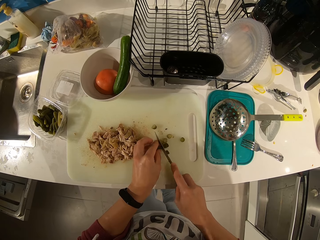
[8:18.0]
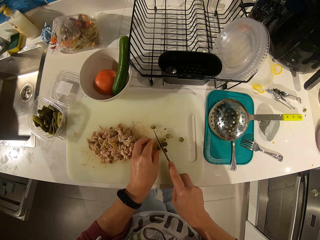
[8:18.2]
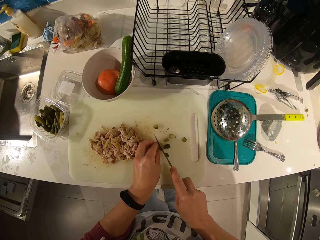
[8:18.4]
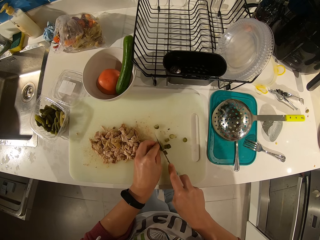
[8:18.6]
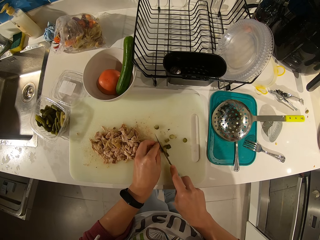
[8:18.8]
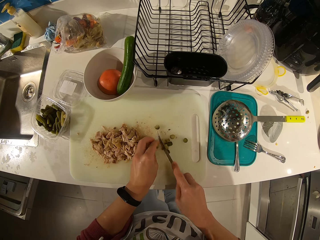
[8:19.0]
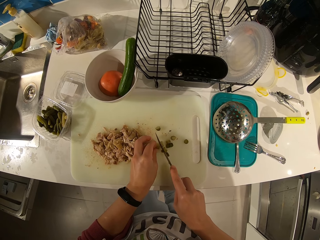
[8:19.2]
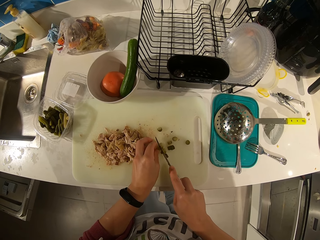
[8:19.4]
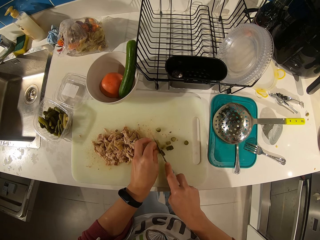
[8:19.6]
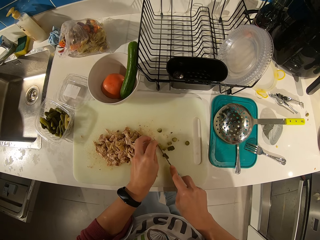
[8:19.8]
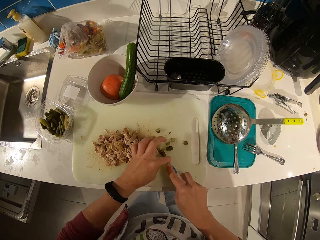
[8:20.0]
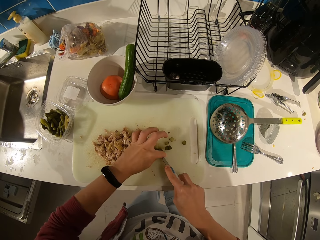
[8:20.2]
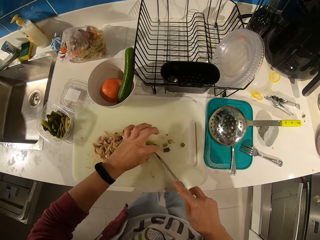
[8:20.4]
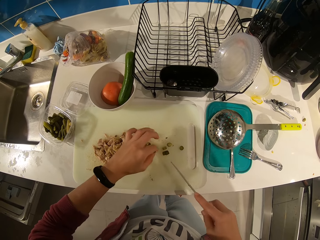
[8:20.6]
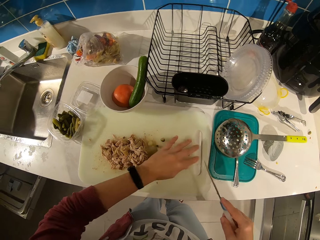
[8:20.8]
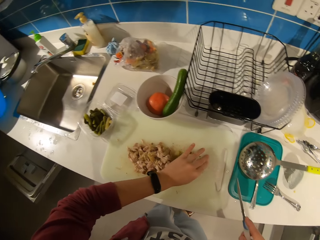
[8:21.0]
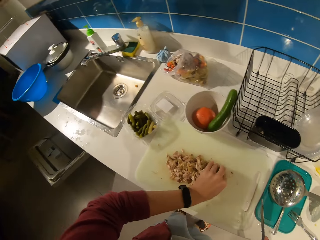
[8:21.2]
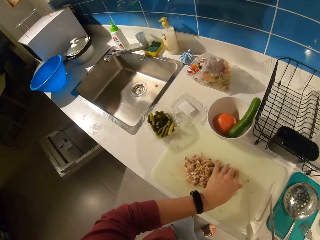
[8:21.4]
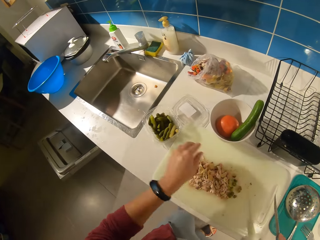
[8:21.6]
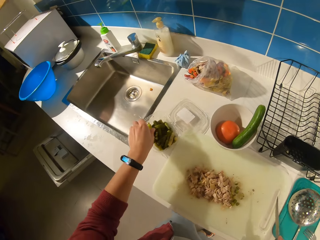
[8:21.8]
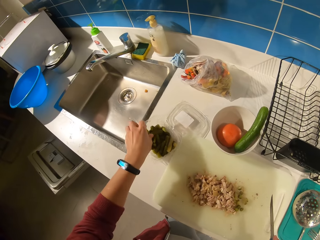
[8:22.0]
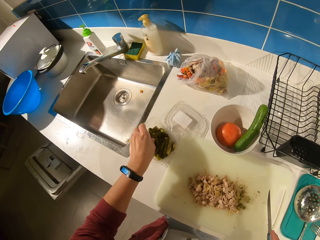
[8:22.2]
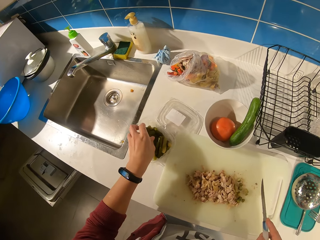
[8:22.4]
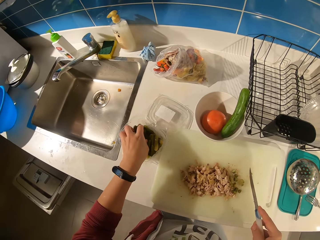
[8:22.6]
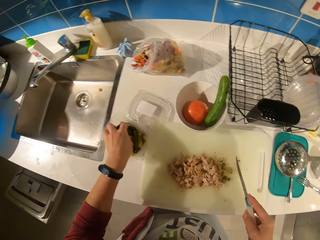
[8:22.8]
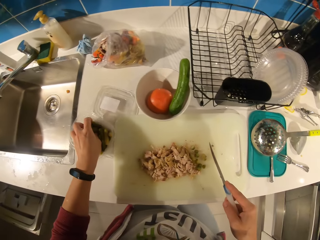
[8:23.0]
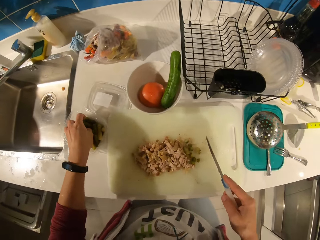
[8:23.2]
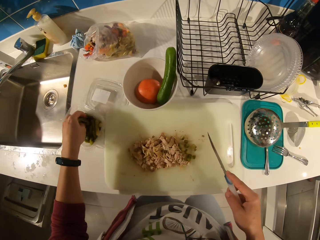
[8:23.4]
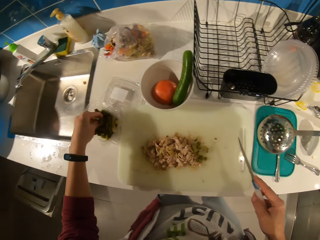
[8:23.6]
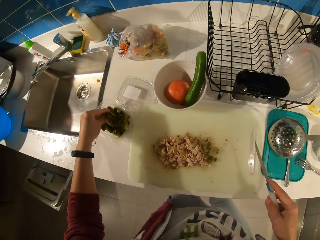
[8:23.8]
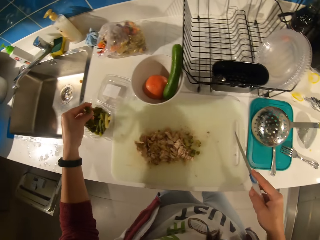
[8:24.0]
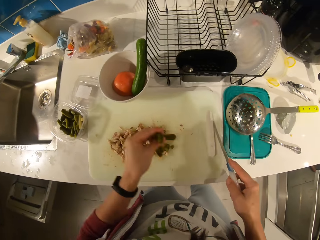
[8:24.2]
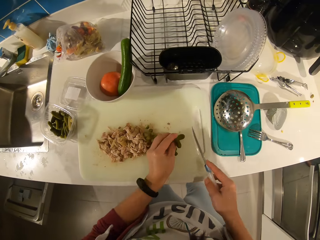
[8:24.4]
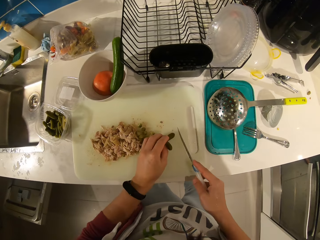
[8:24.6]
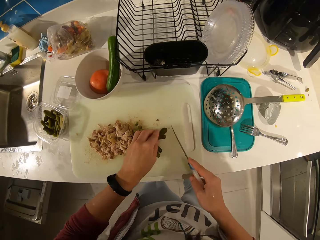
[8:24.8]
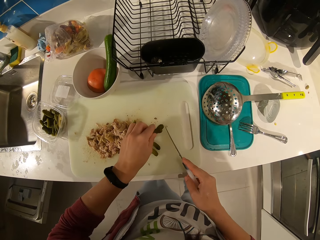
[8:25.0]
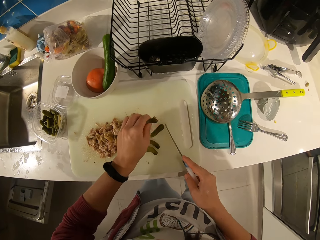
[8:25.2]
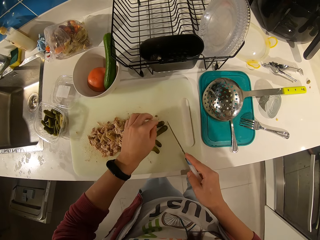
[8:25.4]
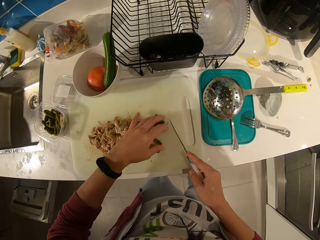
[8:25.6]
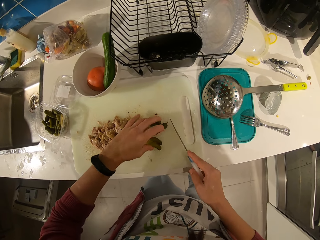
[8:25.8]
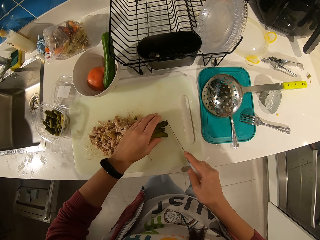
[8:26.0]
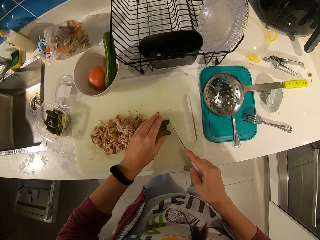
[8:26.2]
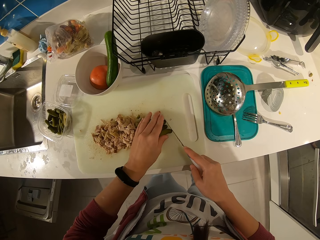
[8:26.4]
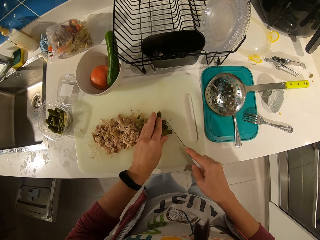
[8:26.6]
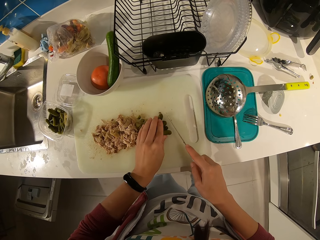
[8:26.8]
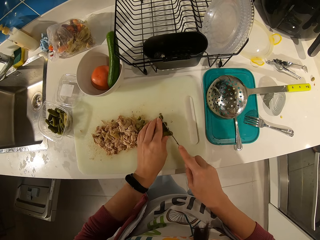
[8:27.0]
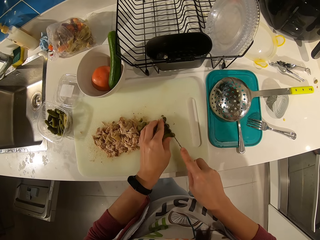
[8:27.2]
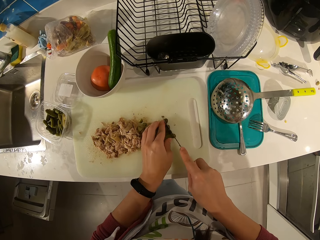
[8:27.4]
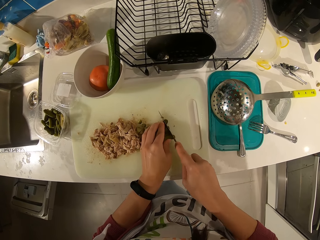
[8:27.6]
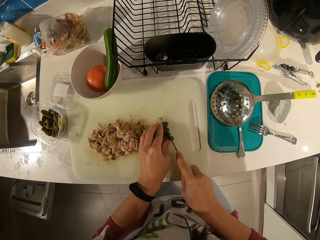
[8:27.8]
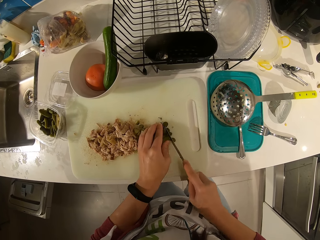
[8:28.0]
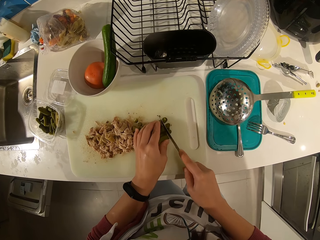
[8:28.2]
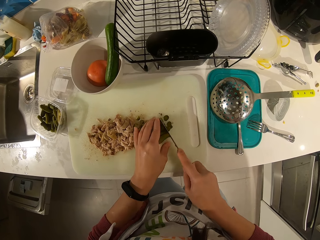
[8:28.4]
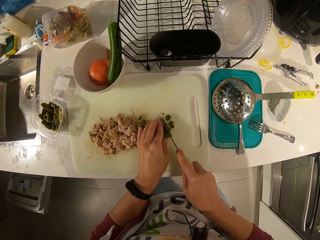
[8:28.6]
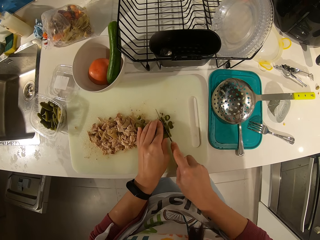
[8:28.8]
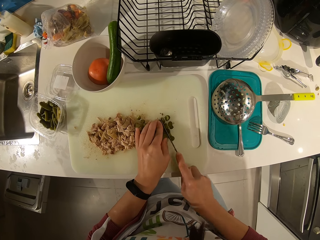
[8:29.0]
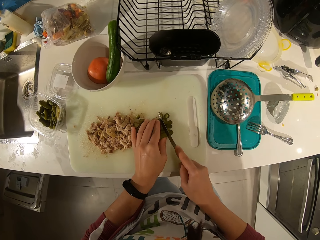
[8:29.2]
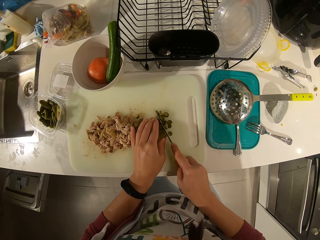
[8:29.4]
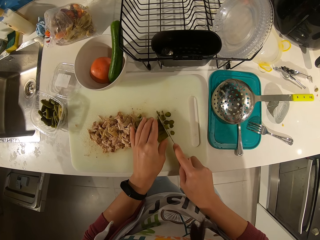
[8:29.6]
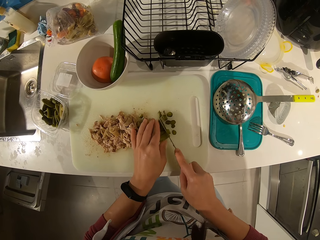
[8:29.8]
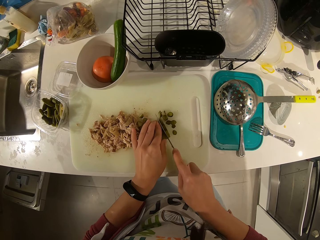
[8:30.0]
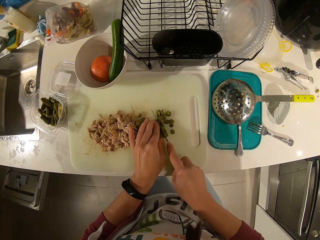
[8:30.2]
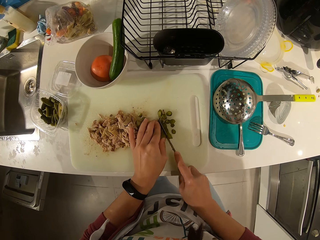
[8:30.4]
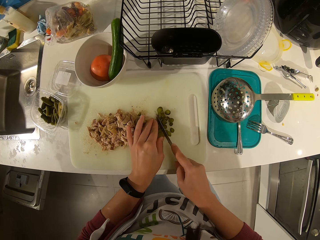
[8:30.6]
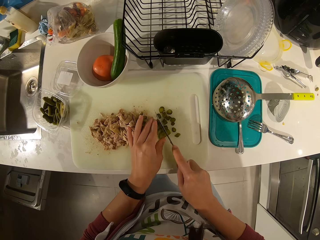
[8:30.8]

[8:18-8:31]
The camera wearer wipes the knife with her left hand. She moves the sliced celeries to the meat on the tray. She picks some celeries from the plate. She drops the celeries on the tray. She gathers the celeries. She slices the celery on the chopping board with the knife.

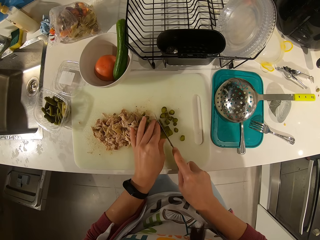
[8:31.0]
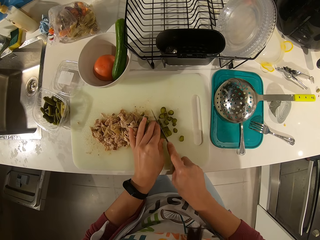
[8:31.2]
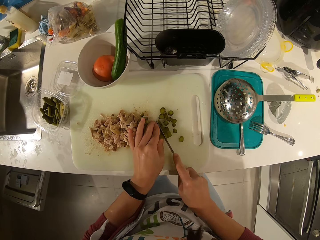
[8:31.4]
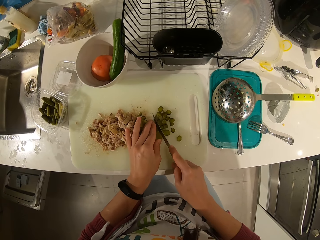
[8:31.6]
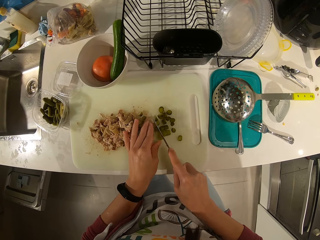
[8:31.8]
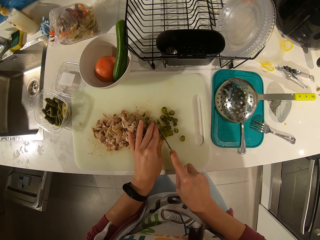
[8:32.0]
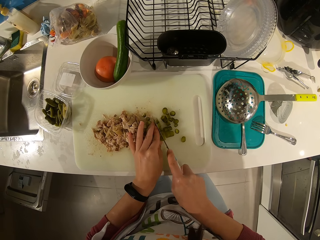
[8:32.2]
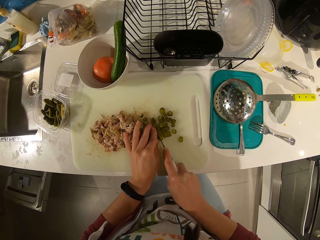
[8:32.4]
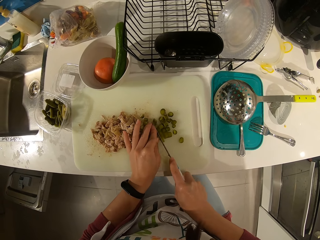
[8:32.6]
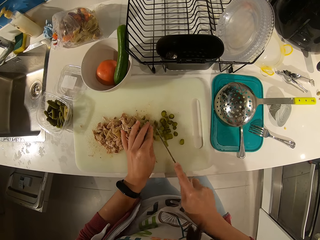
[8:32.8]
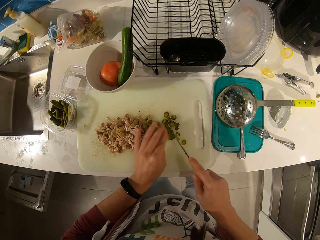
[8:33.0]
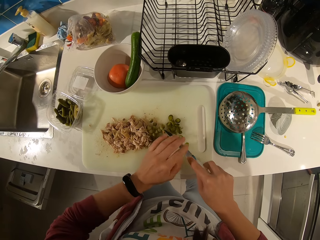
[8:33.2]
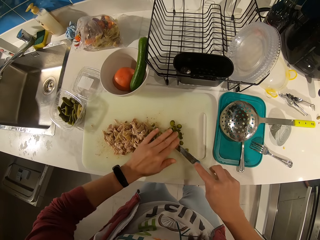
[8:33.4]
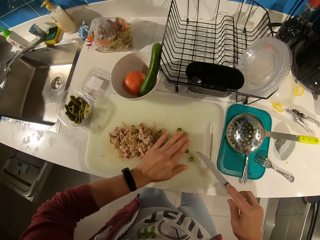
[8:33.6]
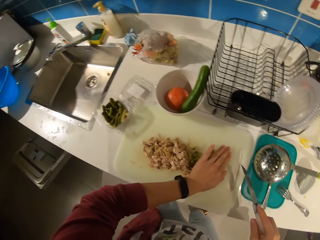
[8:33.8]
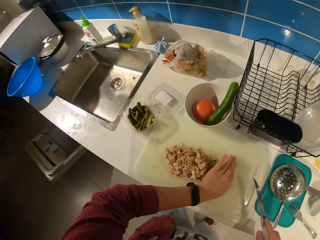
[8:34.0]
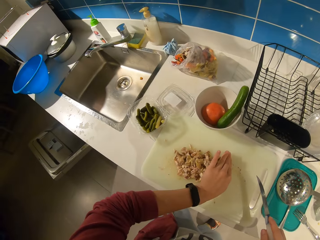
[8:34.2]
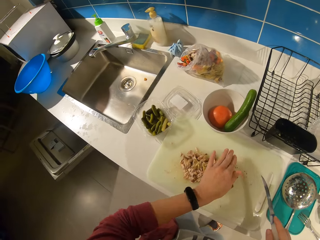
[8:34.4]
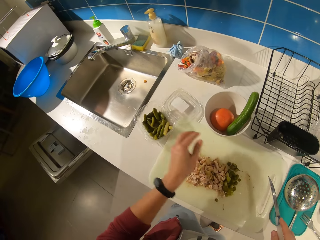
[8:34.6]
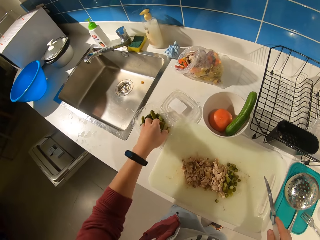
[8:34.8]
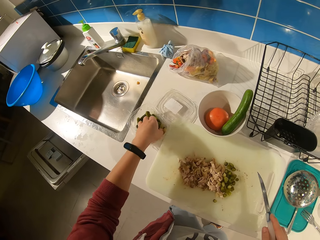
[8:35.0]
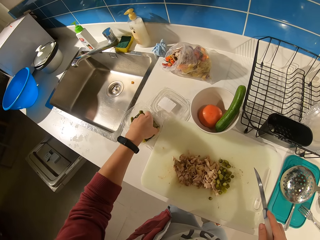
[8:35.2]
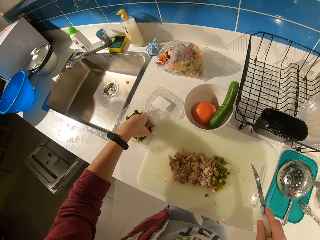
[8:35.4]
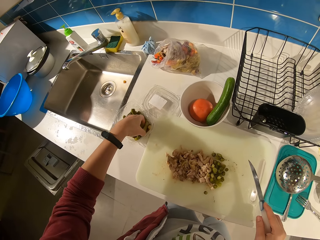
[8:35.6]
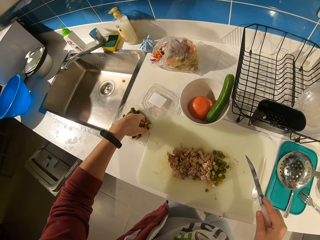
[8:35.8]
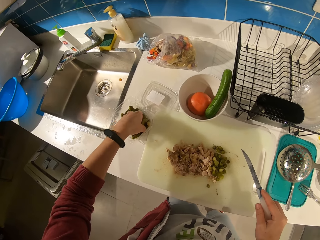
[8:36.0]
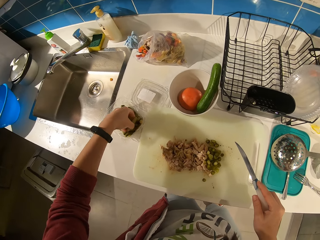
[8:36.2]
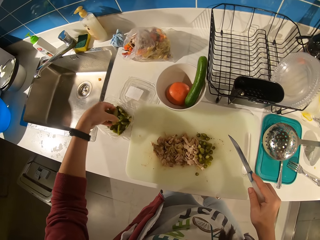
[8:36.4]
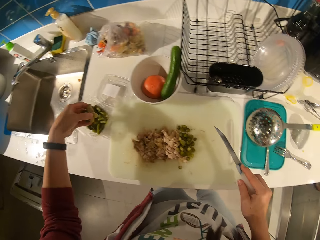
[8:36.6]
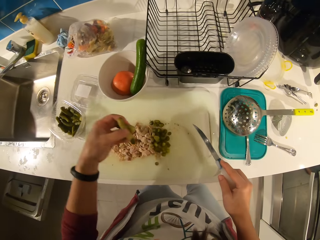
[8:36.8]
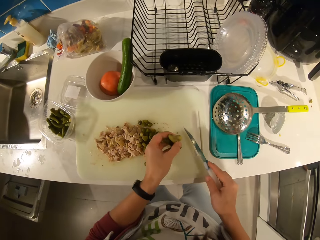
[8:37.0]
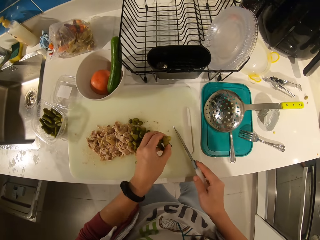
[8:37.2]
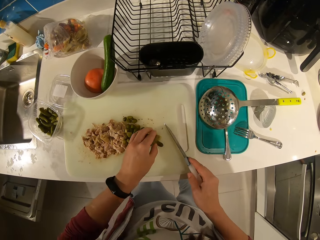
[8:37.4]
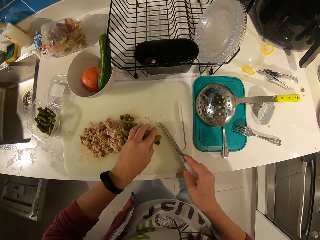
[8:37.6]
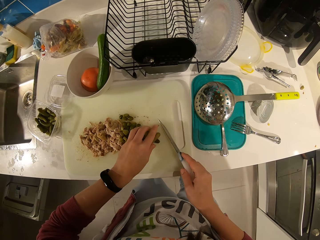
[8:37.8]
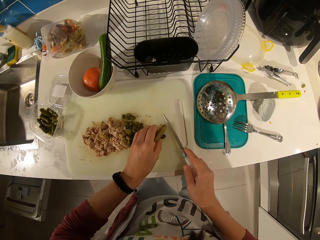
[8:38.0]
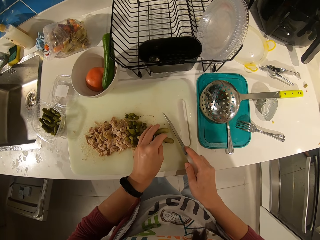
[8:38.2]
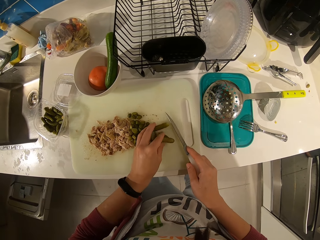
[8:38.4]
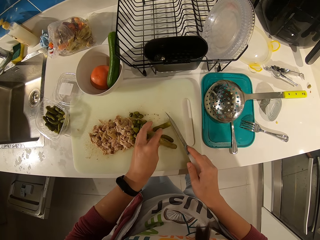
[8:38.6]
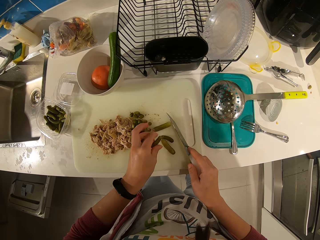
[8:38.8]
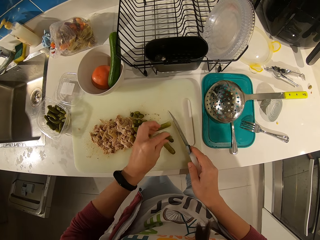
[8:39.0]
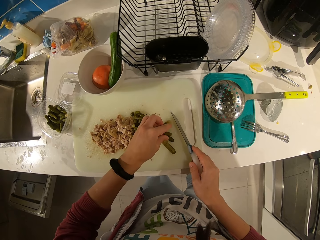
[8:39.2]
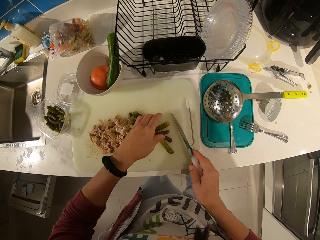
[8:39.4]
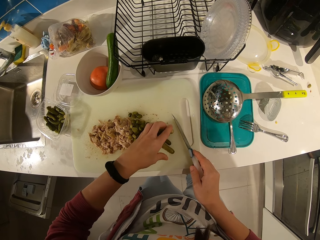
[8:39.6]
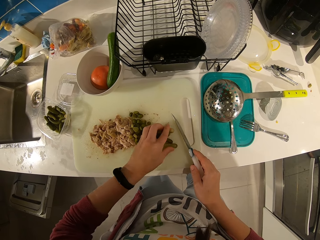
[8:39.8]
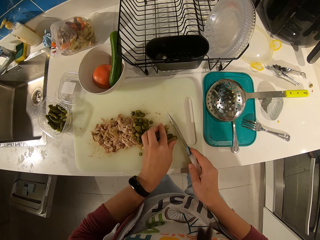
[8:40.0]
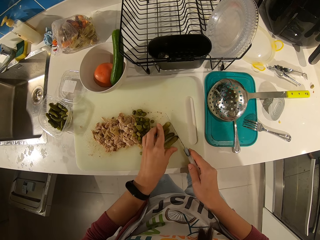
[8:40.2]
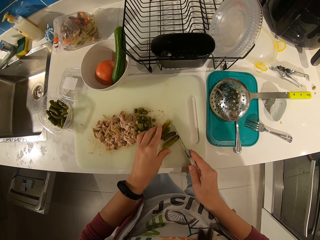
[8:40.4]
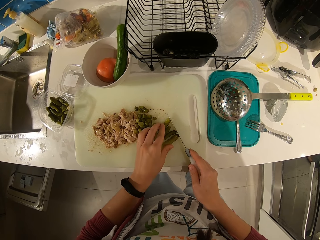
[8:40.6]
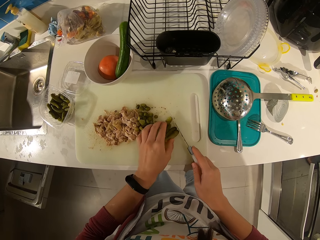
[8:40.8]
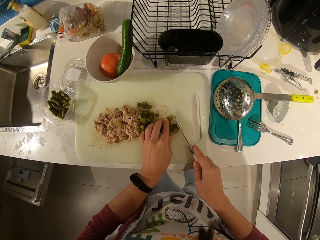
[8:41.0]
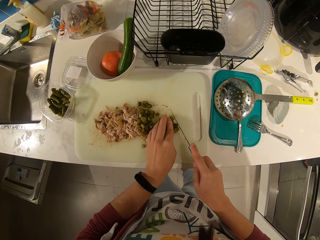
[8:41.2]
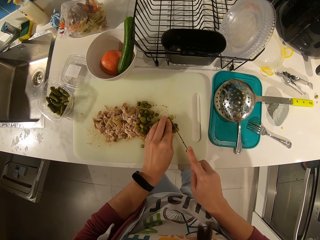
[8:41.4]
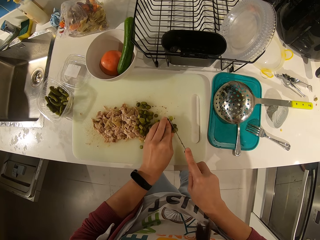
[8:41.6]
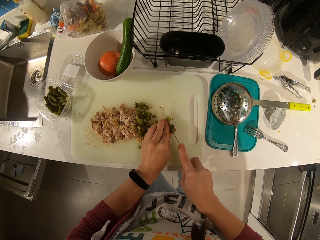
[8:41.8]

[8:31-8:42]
The camera wearer wipes the knife with her left hand. She moves the sliced celeries to the meat on the tray. She picks some celeries from the plate. She drops the celeries on the tray. She gathers the celeries. She slices pickles on the chopping board.
